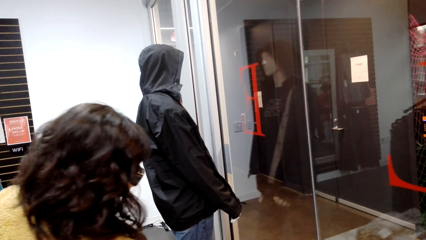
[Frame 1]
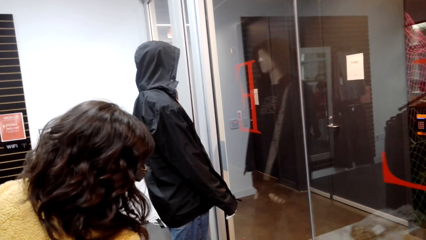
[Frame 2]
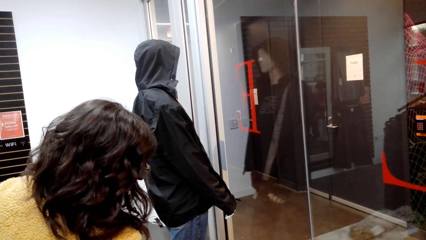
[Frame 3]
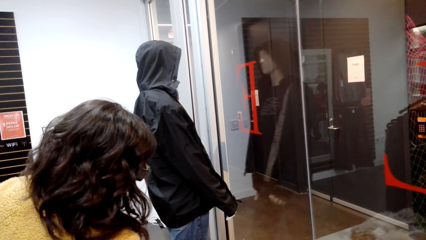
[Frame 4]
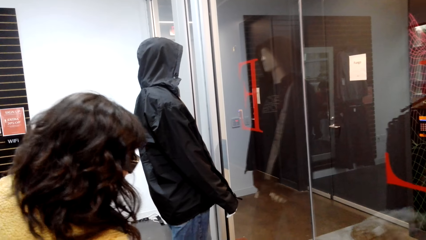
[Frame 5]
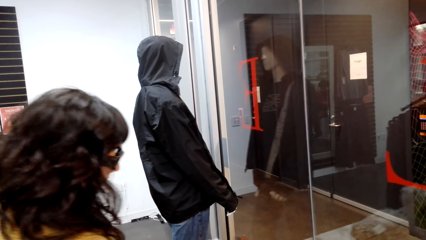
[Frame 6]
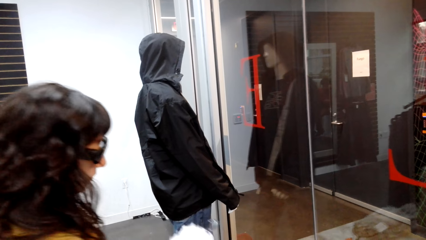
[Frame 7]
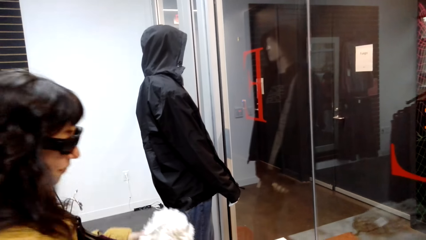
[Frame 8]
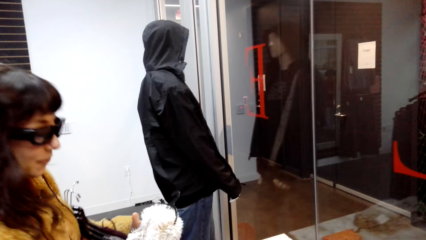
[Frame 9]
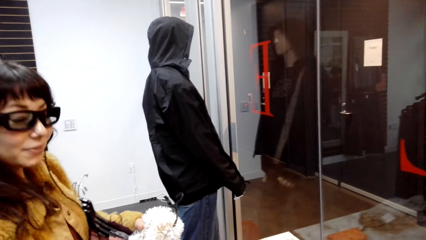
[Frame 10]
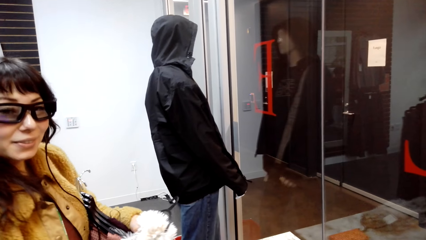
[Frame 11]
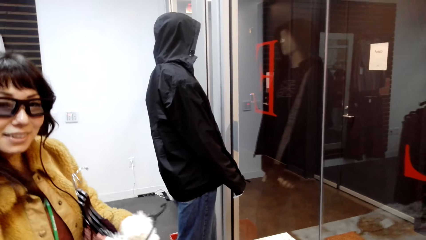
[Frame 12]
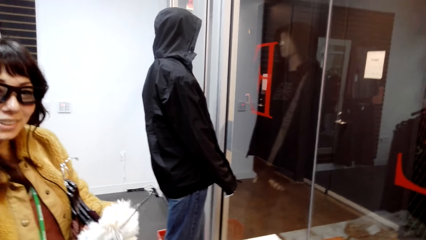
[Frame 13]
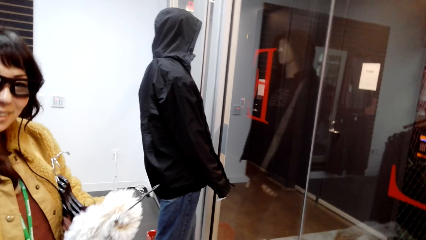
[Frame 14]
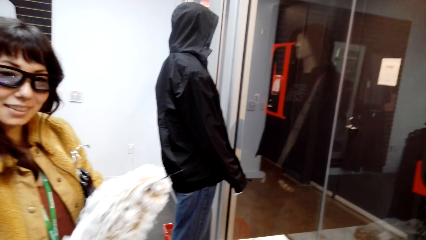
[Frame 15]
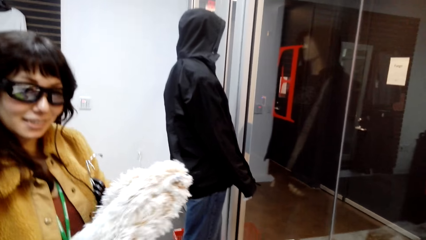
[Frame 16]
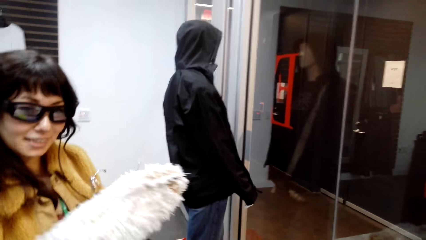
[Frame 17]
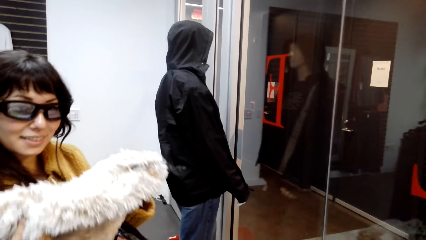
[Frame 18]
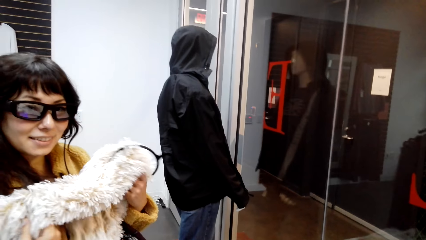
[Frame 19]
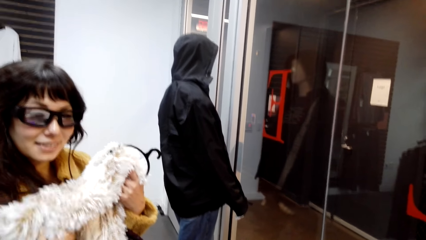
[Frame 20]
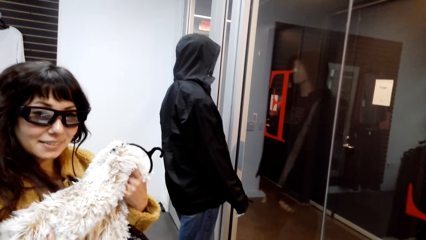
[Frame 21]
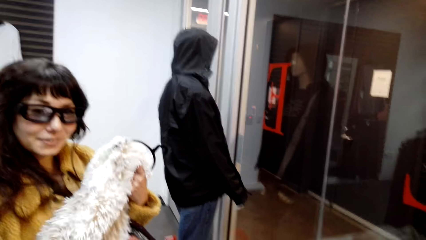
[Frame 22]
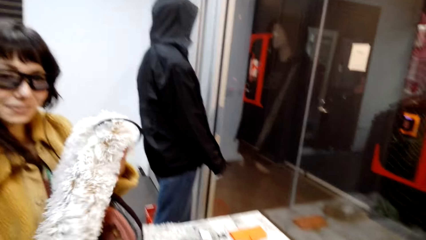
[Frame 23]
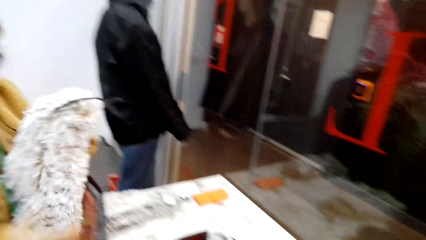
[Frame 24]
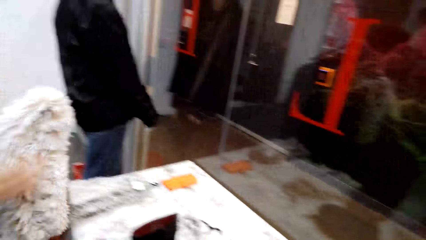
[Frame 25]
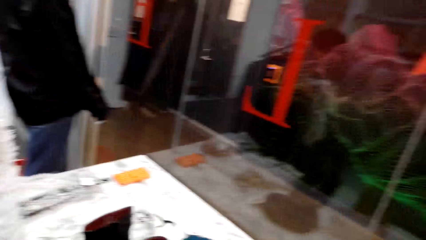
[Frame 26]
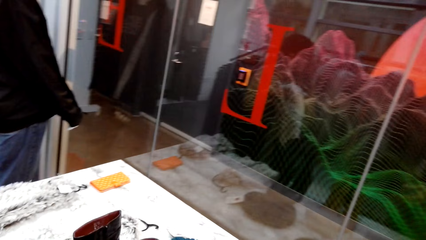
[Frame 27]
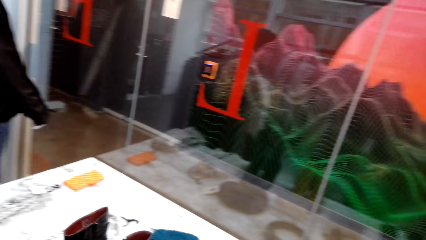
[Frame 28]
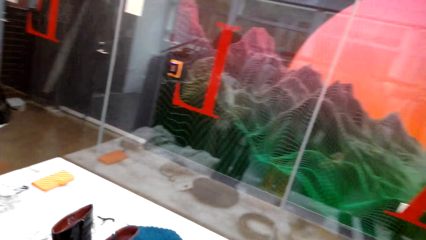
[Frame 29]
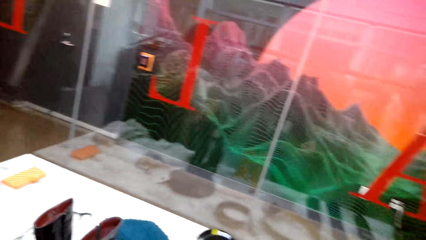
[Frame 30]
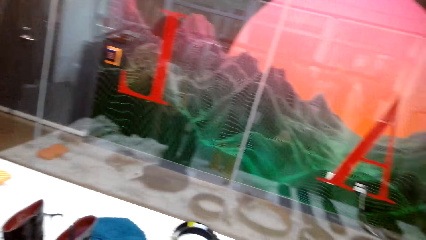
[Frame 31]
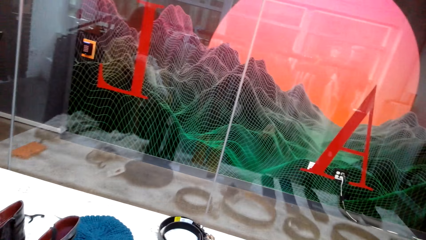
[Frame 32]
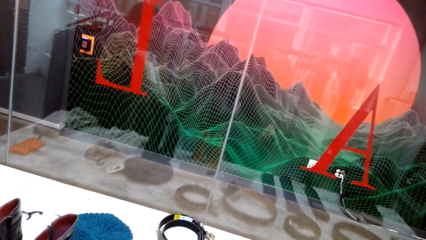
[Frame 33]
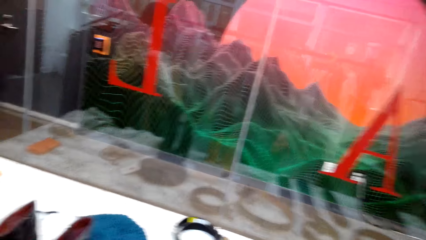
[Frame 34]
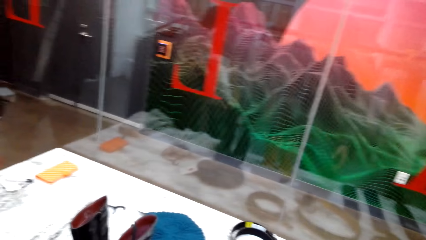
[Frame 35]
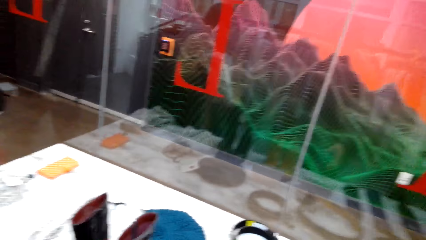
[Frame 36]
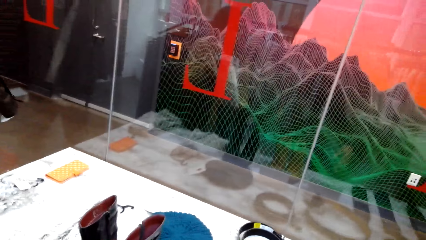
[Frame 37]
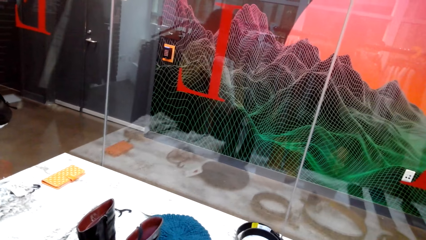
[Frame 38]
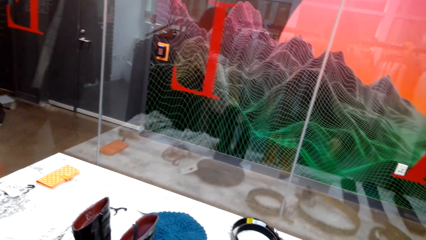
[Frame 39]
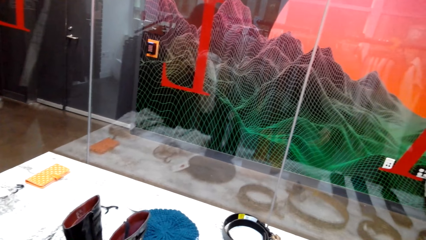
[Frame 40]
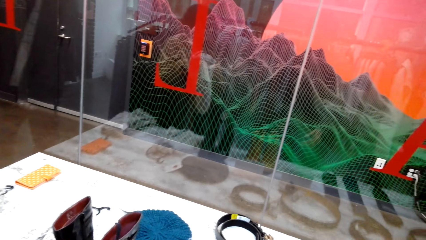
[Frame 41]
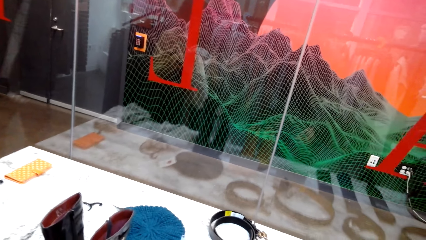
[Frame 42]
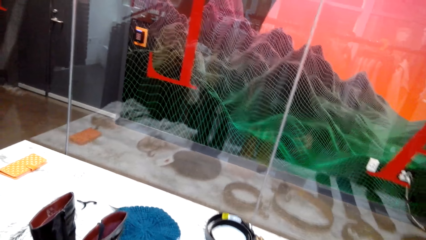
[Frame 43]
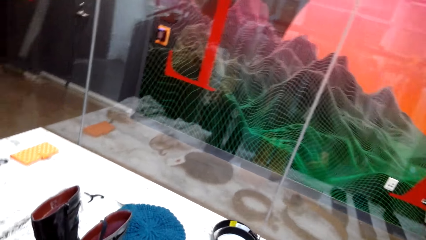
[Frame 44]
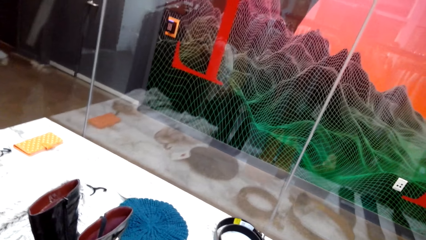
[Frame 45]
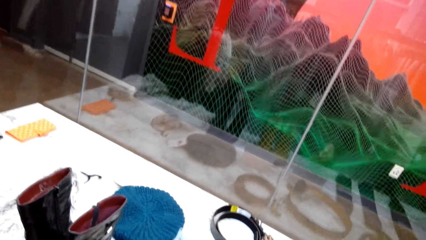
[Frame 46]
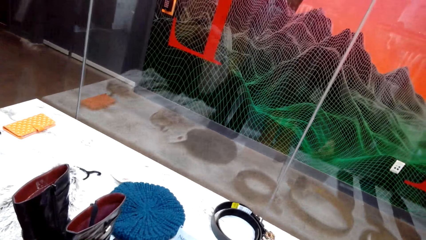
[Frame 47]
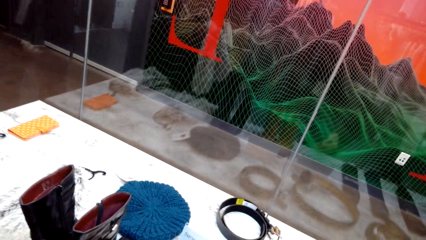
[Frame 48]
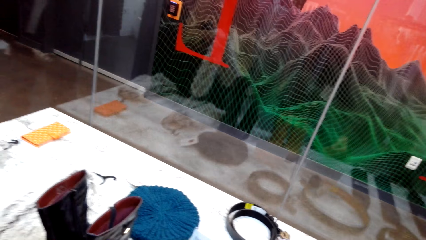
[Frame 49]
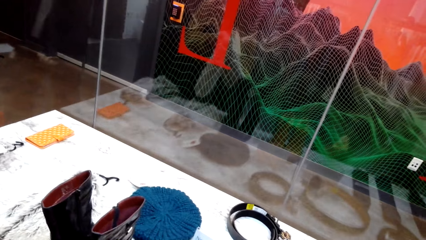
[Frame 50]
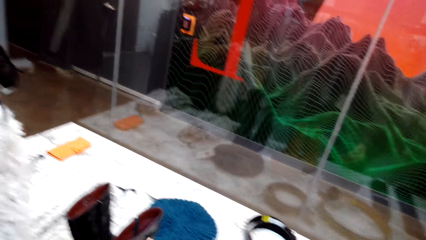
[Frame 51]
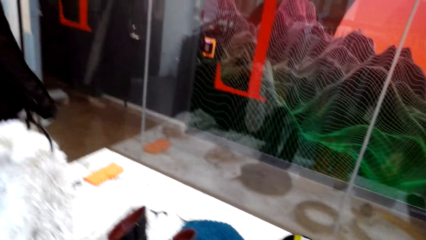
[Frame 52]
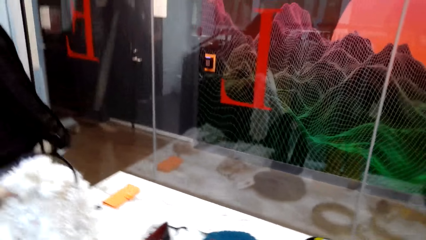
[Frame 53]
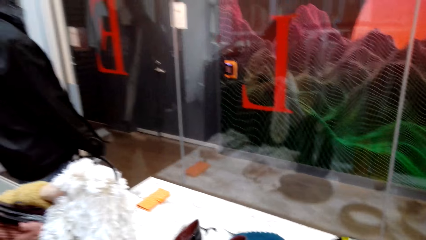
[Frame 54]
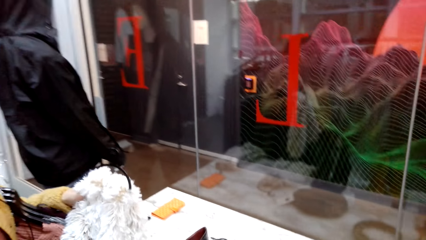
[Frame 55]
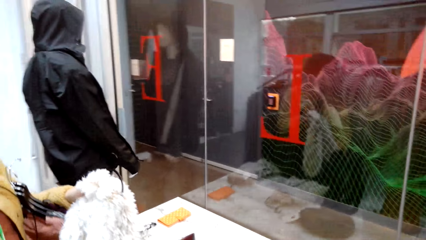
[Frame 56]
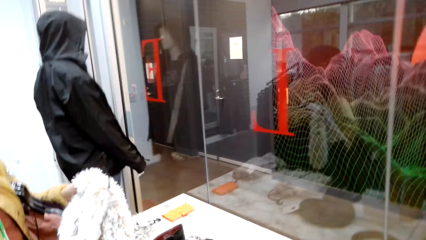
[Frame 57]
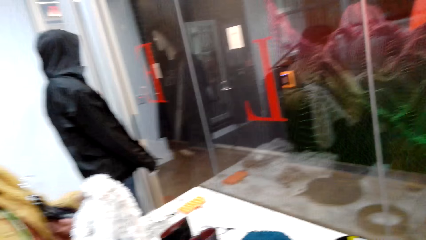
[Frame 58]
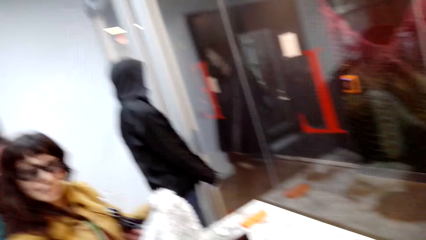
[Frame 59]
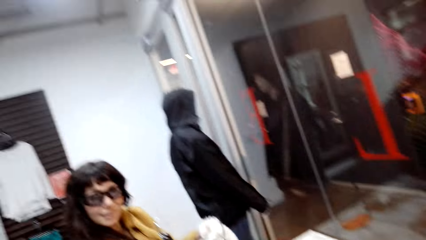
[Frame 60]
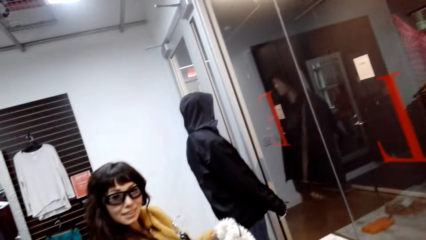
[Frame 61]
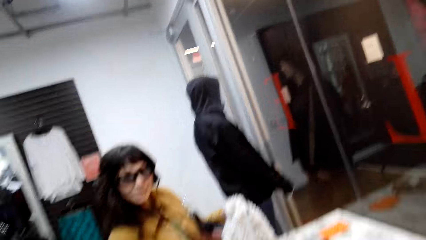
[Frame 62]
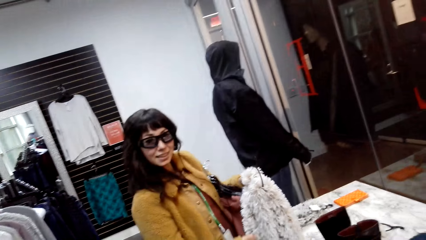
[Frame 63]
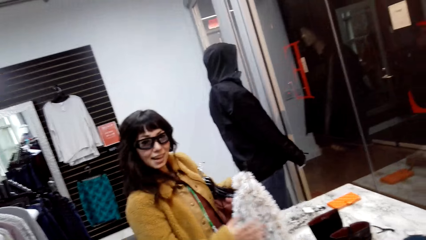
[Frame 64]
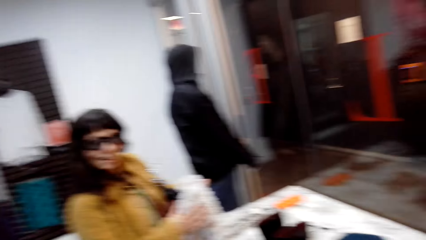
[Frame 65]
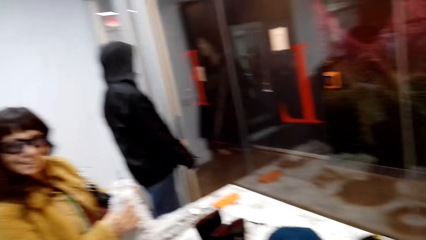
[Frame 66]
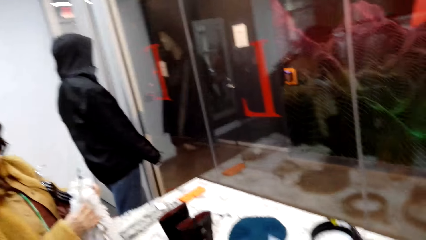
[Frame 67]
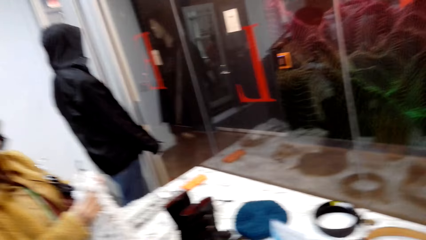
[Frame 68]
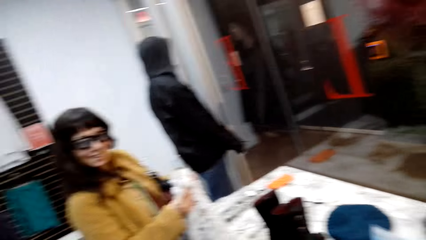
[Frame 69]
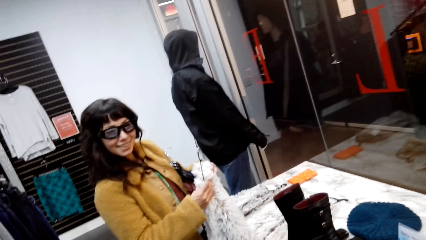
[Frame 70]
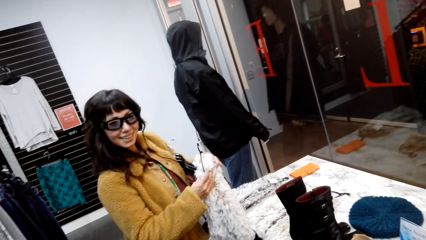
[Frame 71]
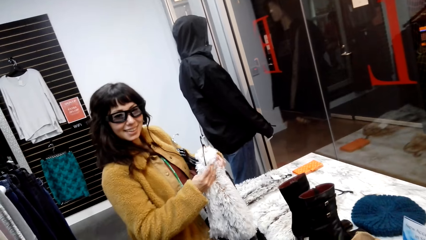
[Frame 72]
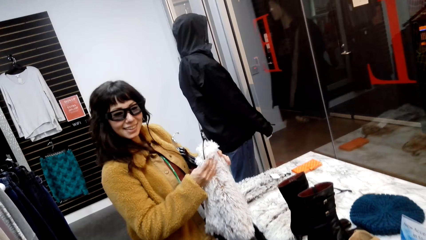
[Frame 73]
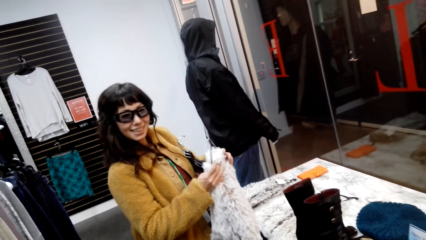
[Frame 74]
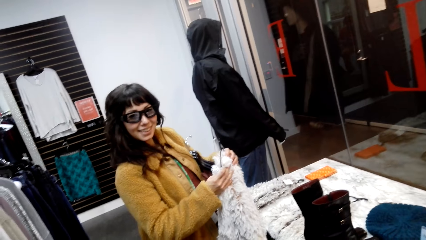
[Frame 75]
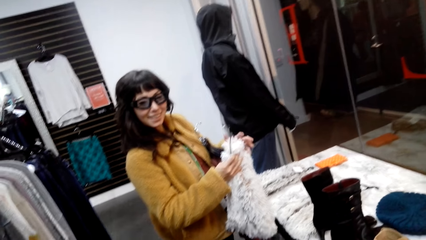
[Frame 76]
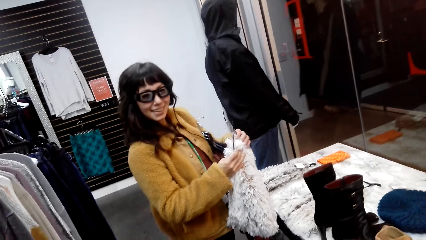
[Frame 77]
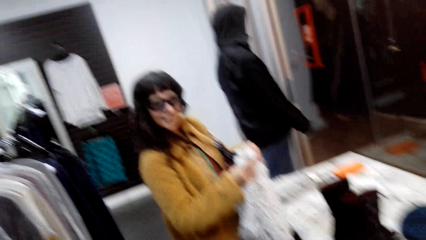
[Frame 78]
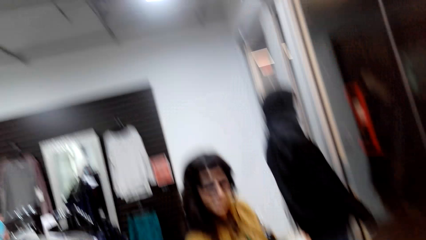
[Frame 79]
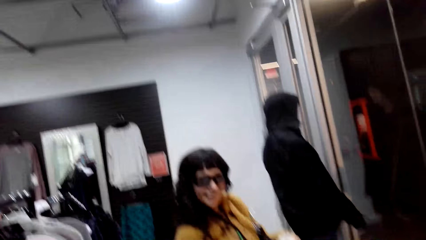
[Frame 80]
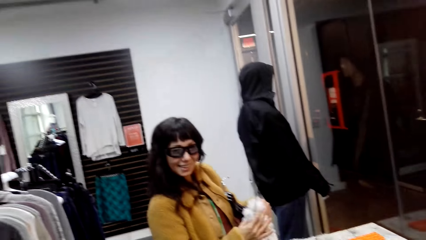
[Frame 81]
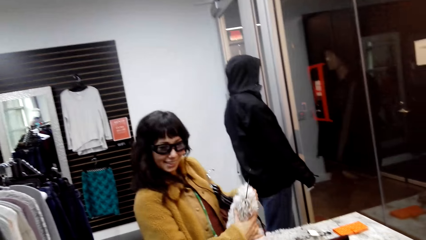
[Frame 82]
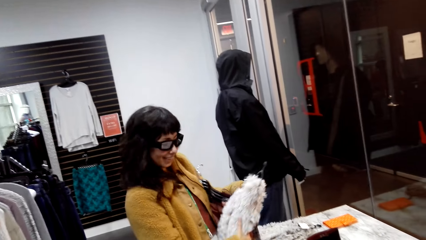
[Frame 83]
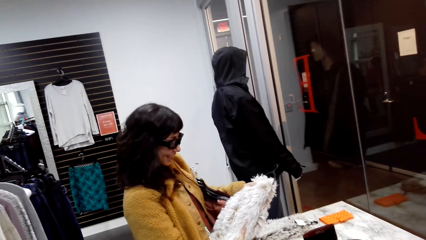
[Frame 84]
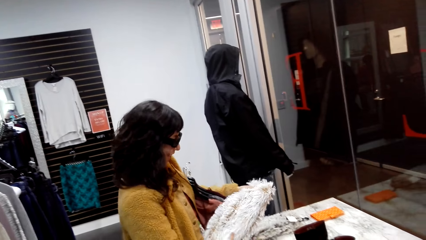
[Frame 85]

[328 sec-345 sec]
A woman checks out the scarf. The woman holds a cloth.
